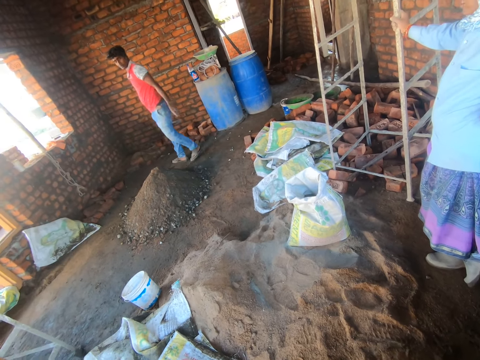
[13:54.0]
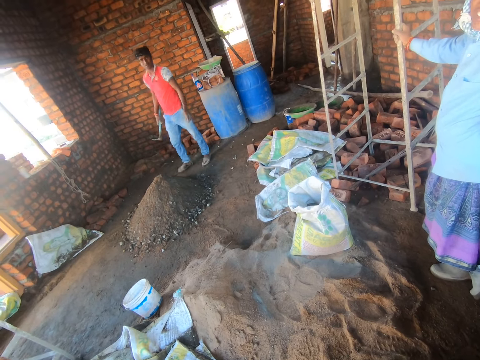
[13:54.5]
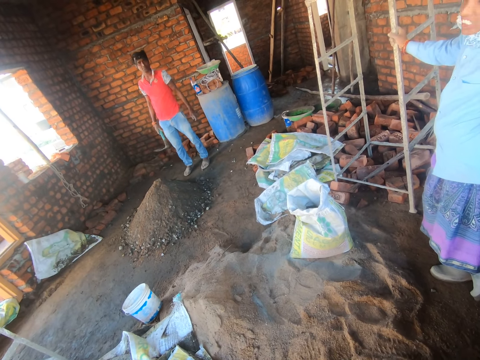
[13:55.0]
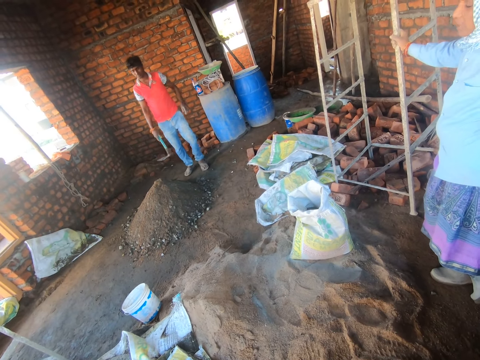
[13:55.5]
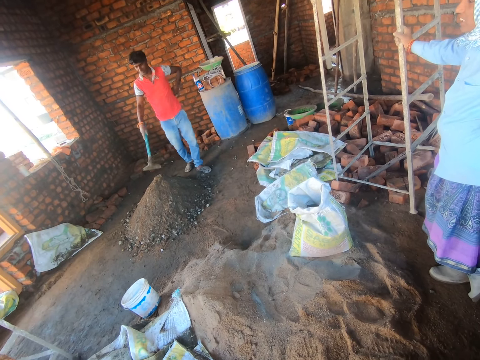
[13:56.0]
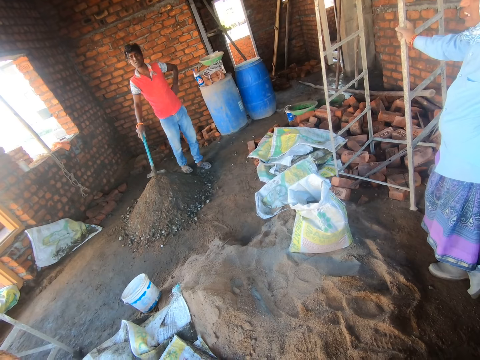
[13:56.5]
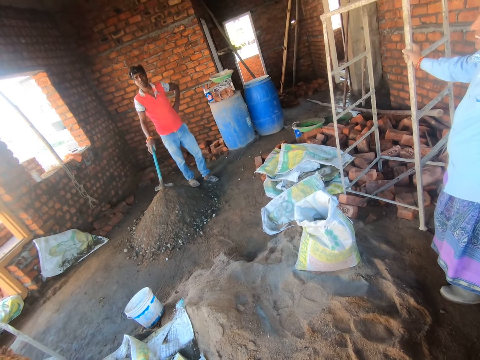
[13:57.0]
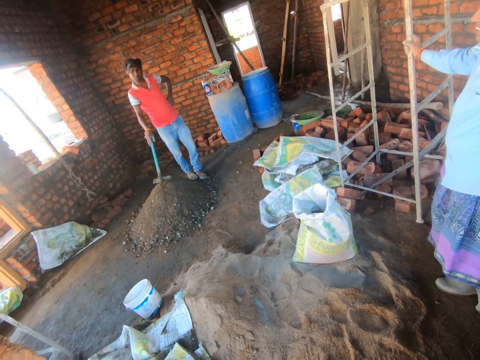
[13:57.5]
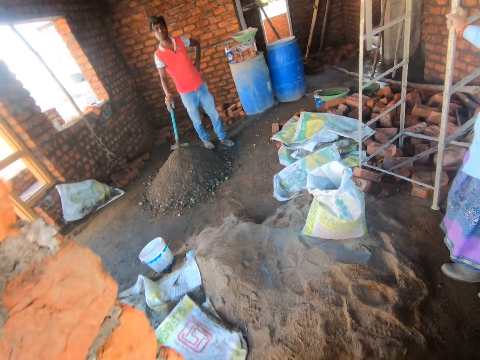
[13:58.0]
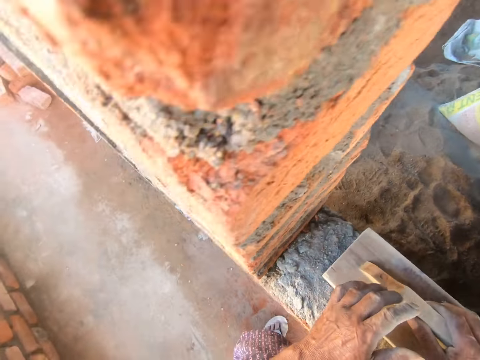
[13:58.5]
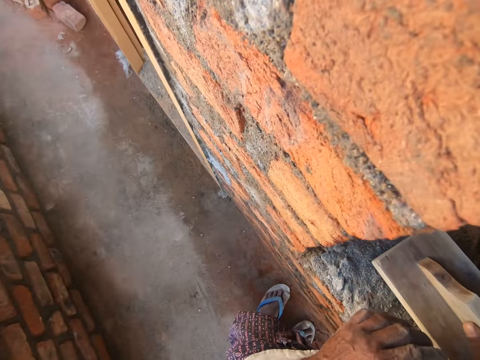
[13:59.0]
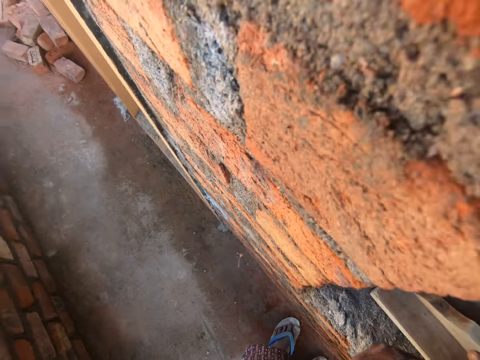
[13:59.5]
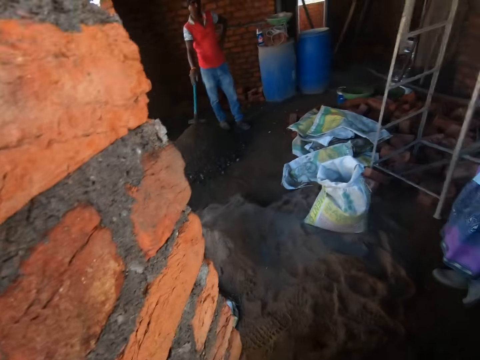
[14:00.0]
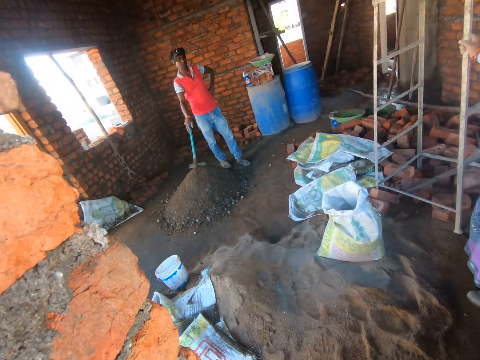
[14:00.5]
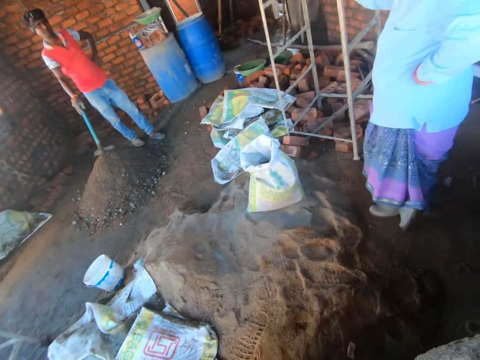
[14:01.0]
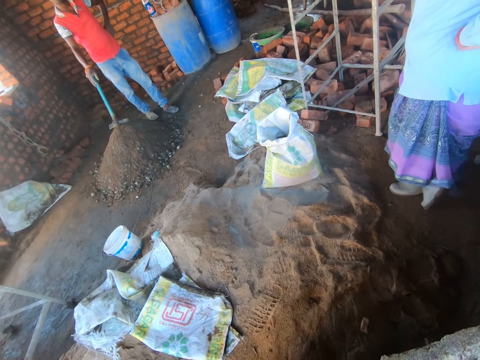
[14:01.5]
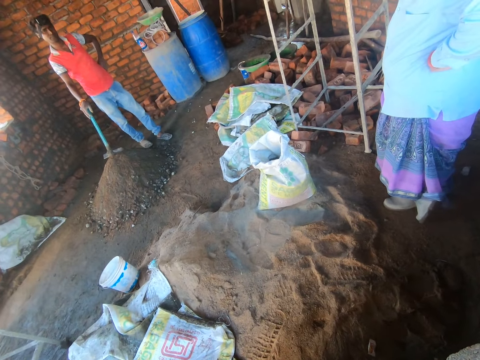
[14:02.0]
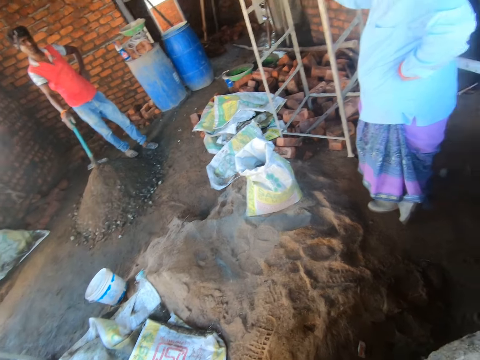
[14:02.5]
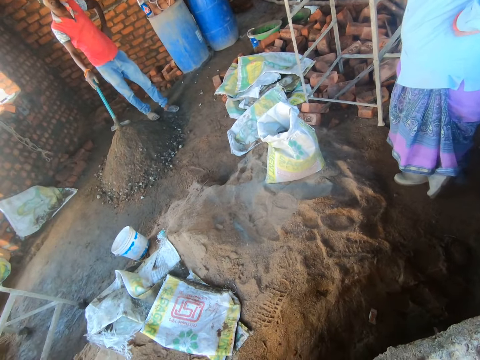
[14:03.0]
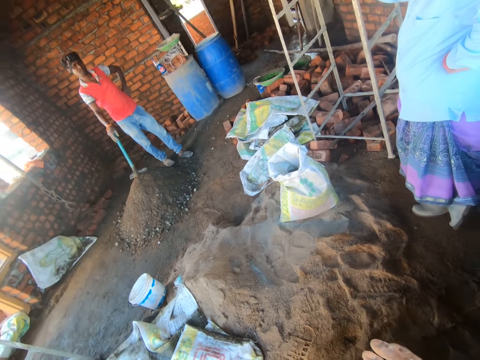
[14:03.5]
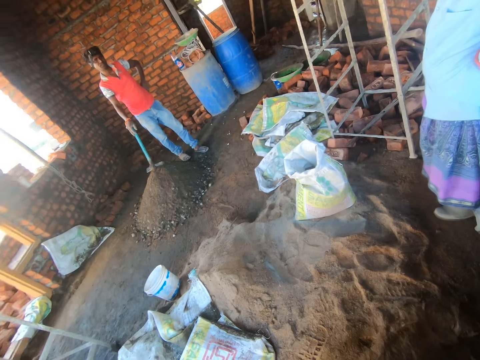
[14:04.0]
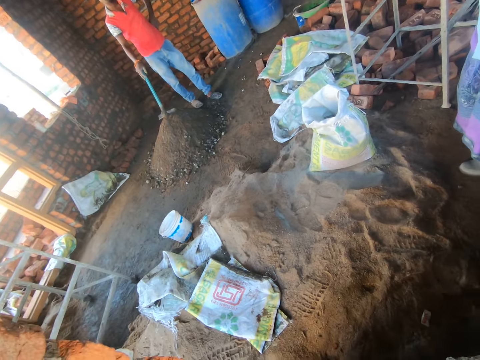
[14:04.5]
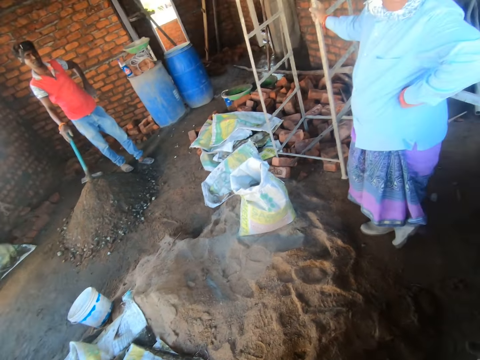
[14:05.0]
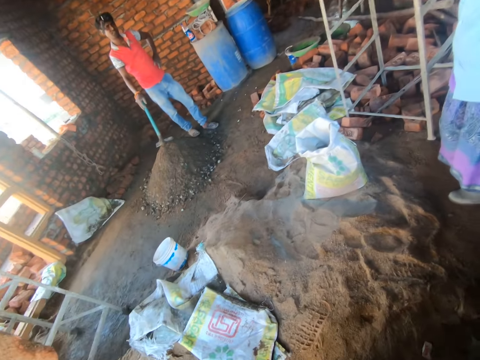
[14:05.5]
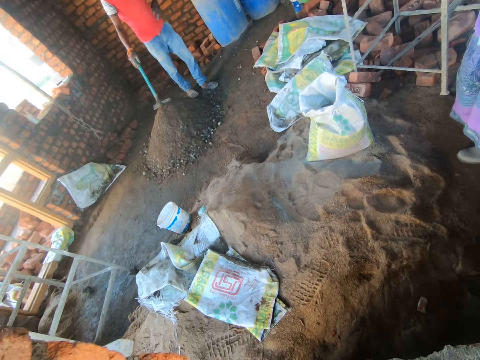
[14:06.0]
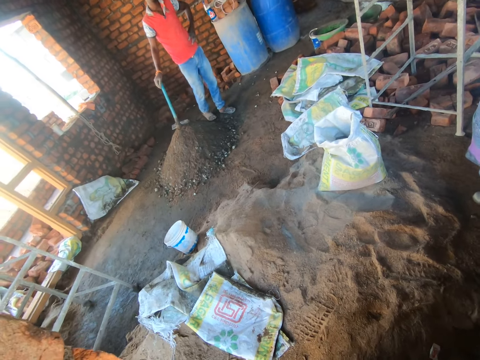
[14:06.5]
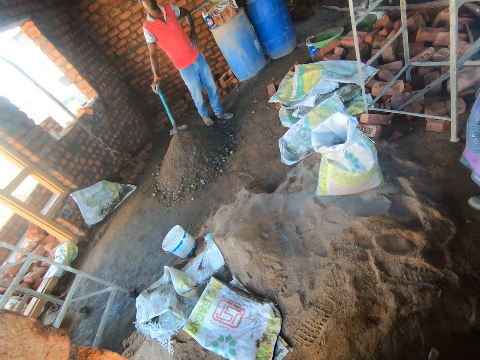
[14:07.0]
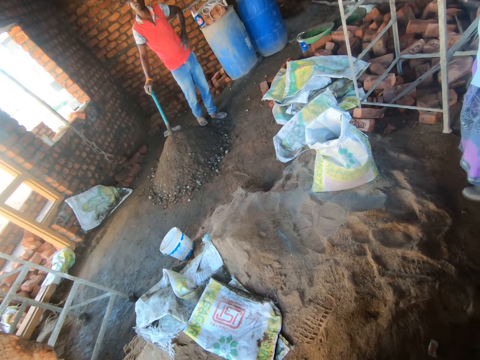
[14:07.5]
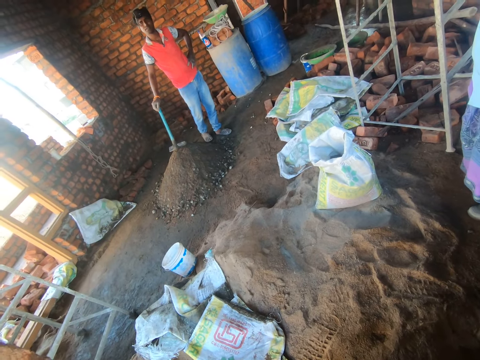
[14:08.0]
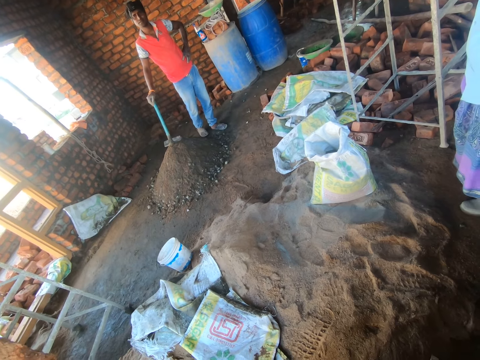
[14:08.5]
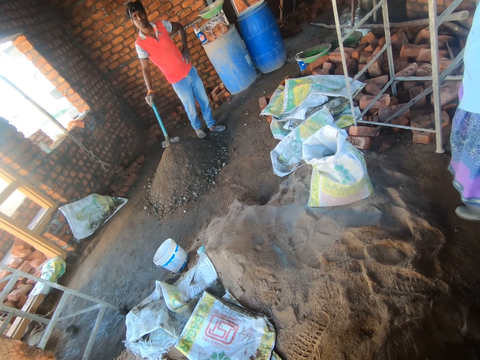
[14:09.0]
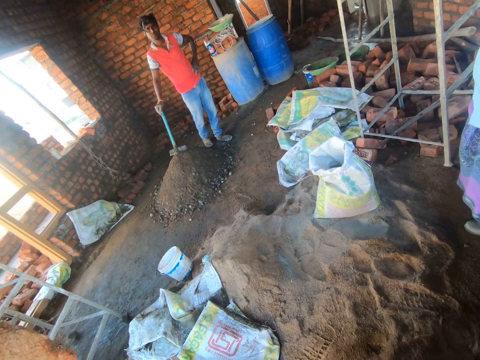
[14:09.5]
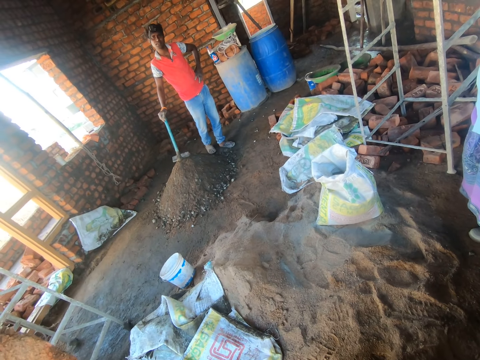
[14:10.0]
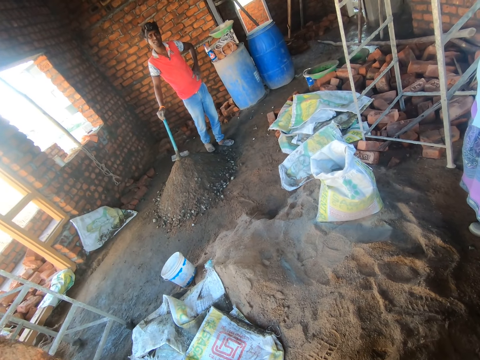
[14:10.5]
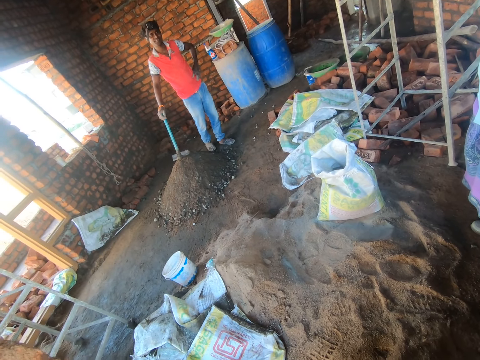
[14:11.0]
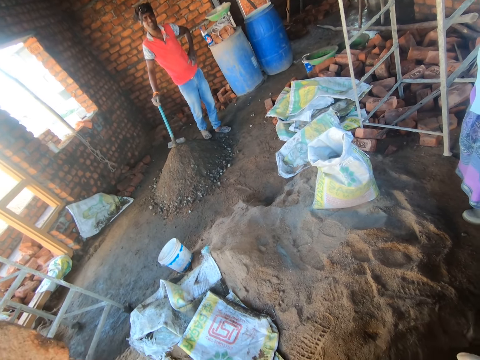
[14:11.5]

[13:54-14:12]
A person stares at the camera wearer. The camera wearer looks around the house. He throws saliva on the floor. He looks around the house. He stares at the person. He moves his hand. He gestures with the person. He stares at the person.

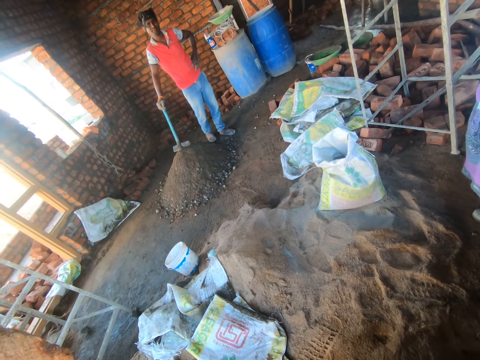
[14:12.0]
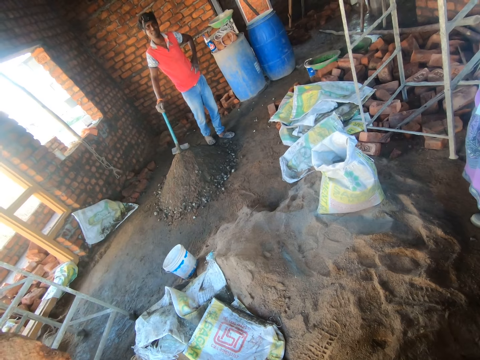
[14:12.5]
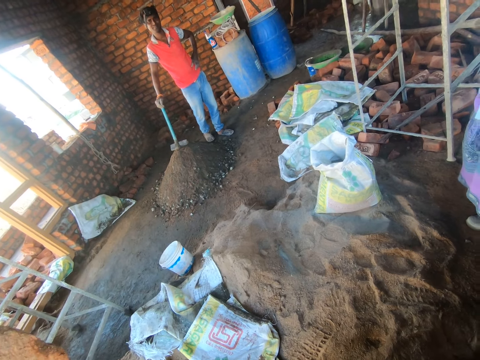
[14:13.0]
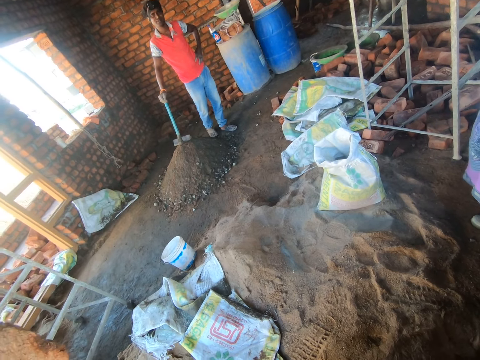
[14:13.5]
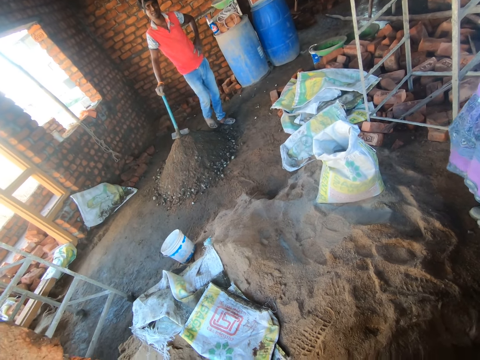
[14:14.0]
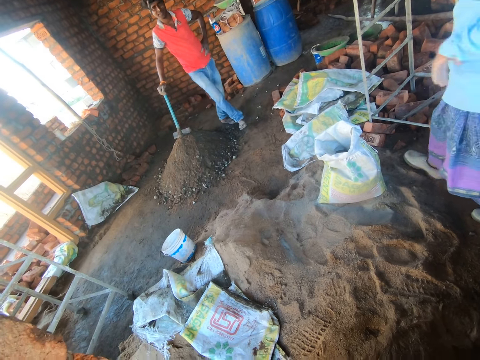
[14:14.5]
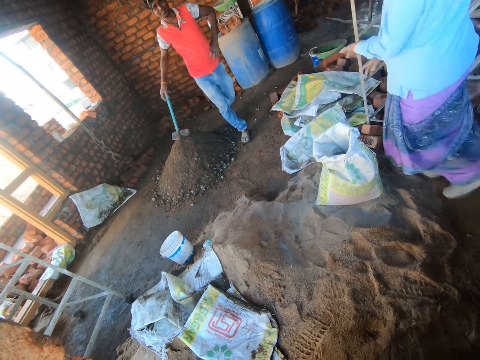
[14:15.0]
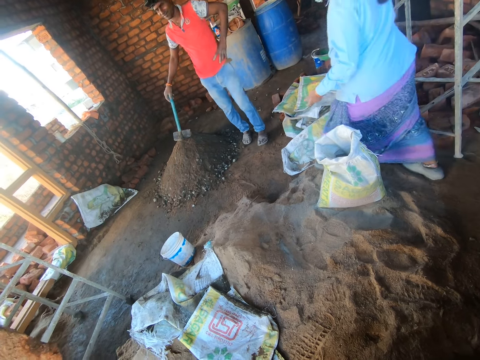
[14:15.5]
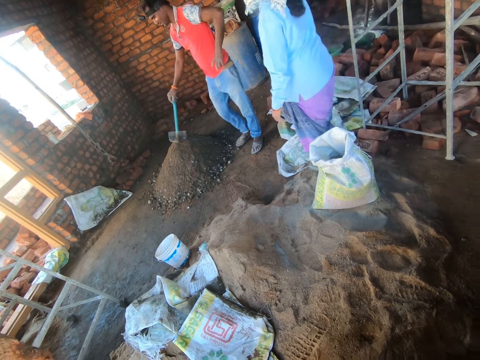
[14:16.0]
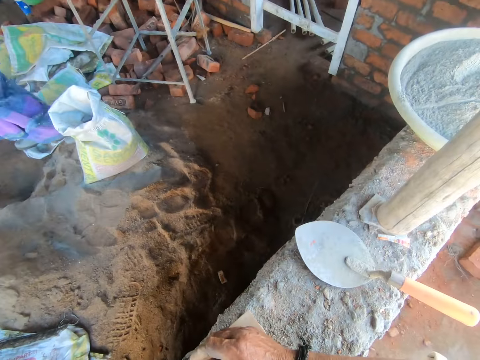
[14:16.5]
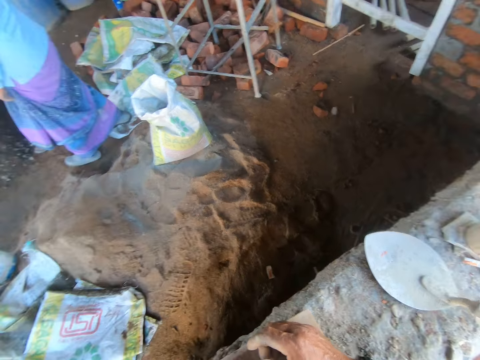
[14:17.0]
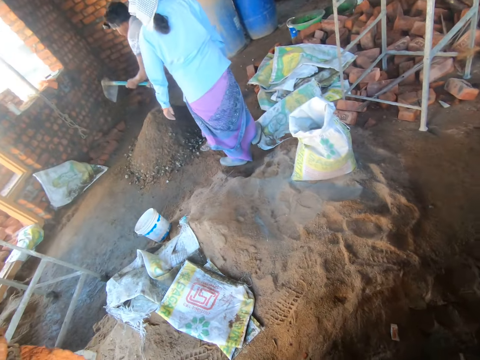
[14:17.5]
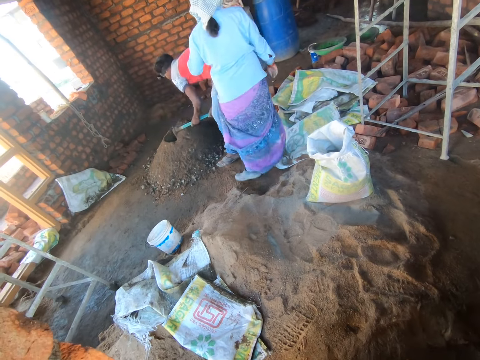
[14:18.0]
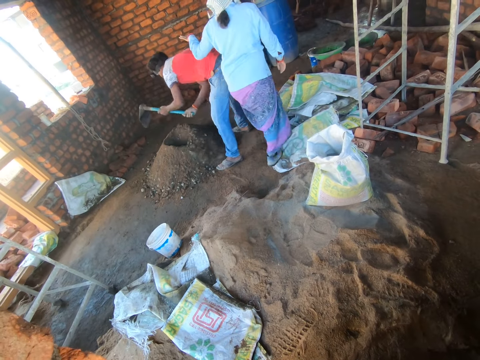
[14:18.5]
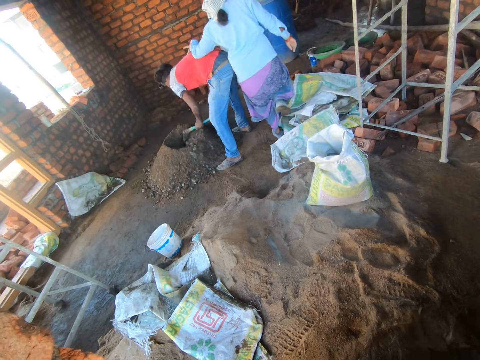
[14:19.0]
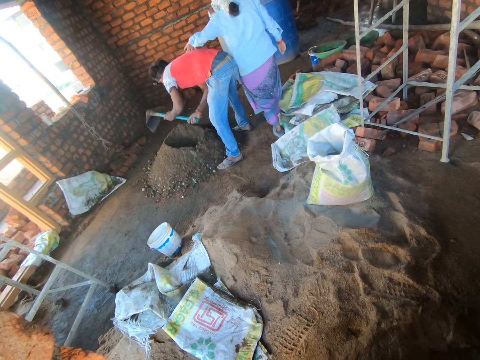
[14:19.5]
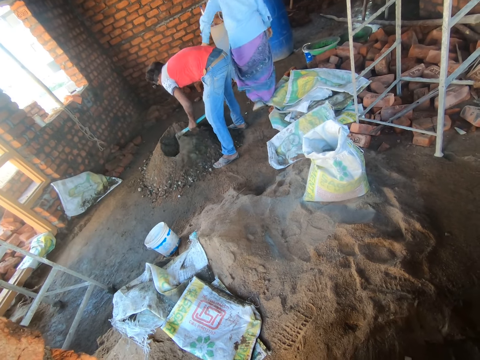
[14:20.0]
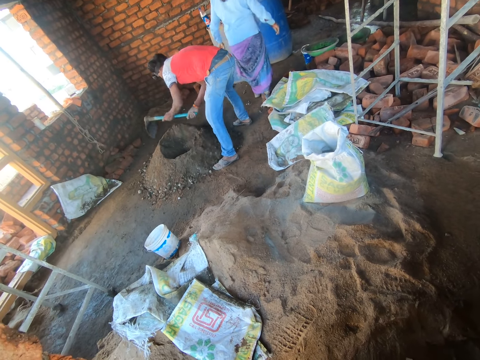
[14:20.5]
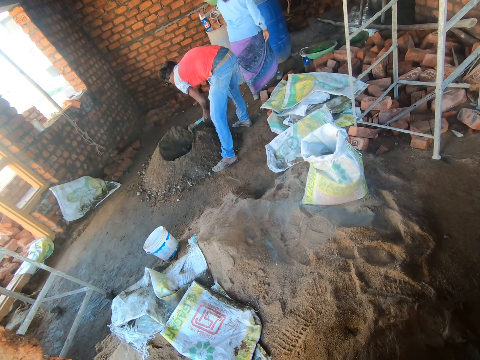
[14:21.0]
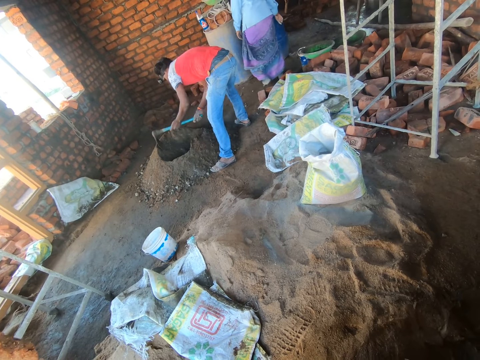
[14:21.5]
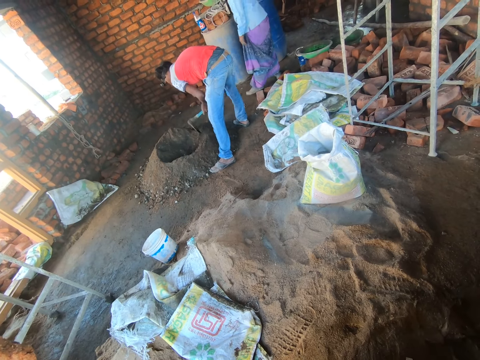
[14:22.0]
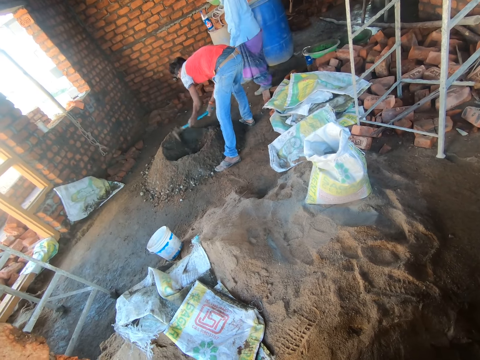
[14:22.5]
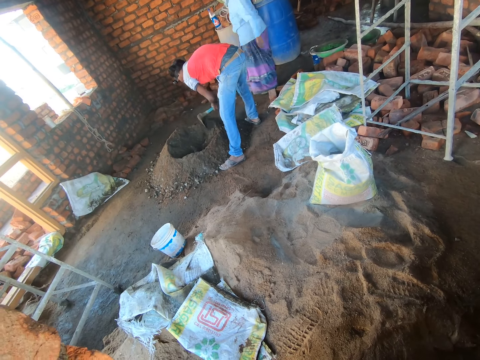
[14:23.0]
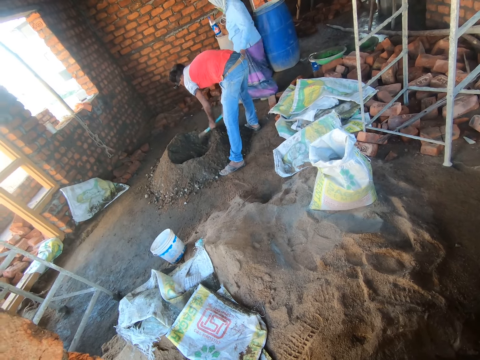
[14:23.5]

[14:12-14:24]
A person walks around the house. The camera wearer looks around the house. A man makes a hole on the sand. Another person mixes cement and sand with a hoe.
